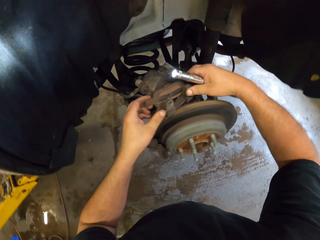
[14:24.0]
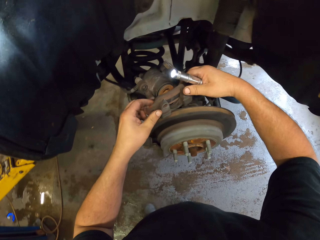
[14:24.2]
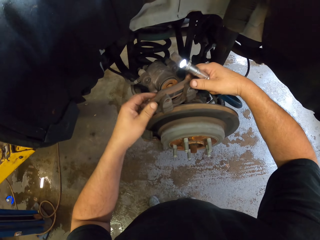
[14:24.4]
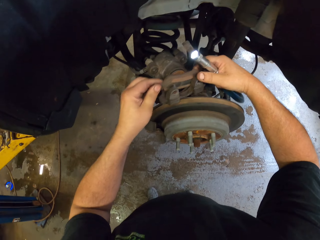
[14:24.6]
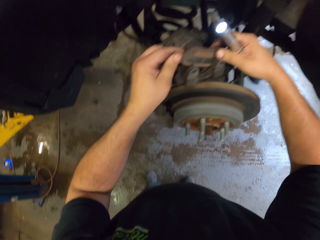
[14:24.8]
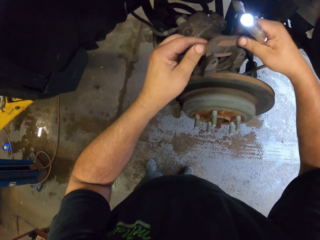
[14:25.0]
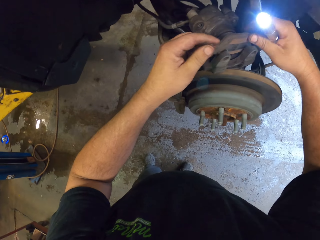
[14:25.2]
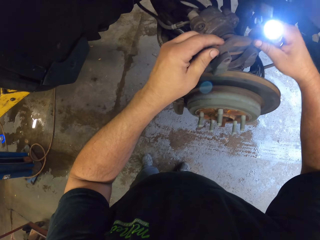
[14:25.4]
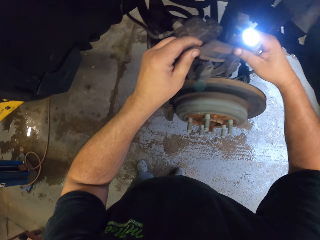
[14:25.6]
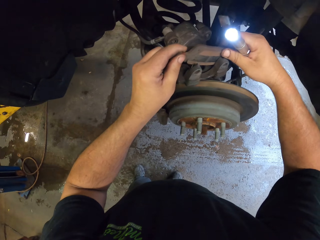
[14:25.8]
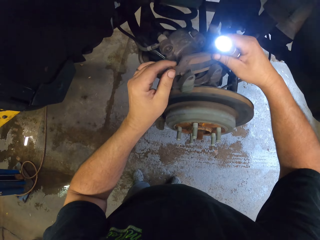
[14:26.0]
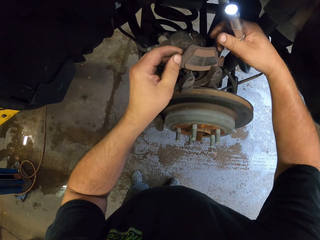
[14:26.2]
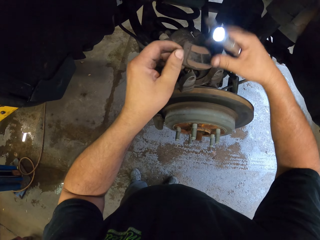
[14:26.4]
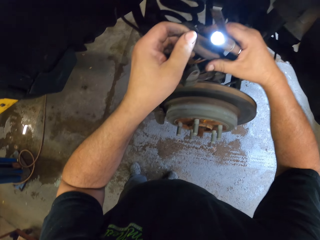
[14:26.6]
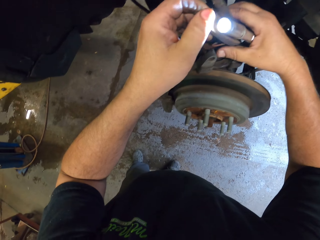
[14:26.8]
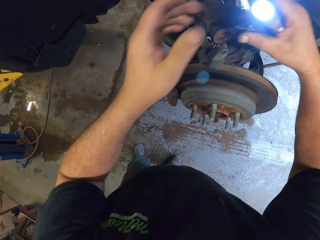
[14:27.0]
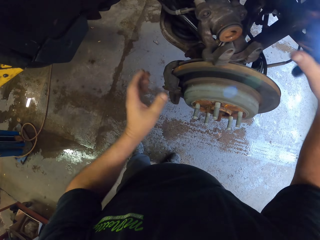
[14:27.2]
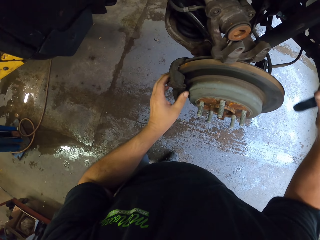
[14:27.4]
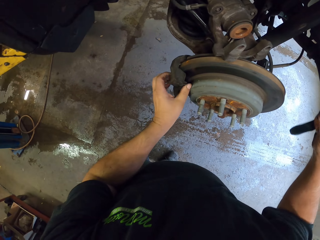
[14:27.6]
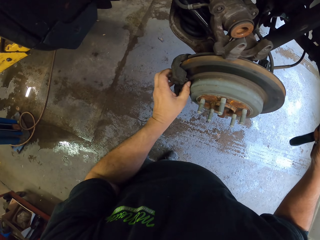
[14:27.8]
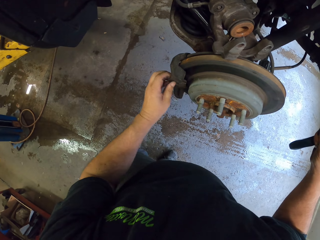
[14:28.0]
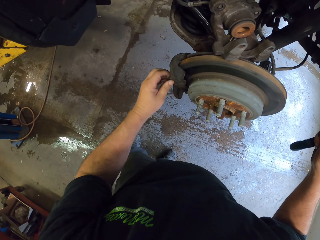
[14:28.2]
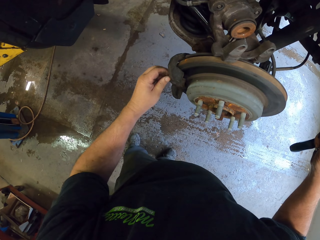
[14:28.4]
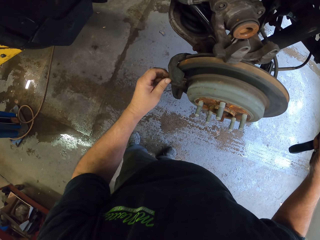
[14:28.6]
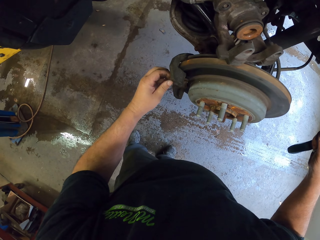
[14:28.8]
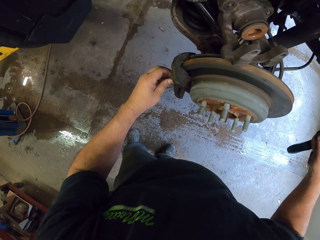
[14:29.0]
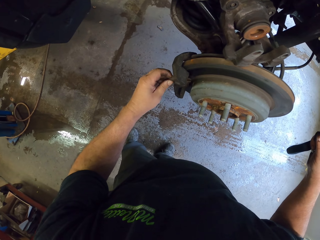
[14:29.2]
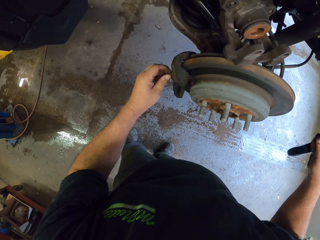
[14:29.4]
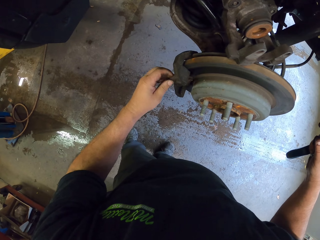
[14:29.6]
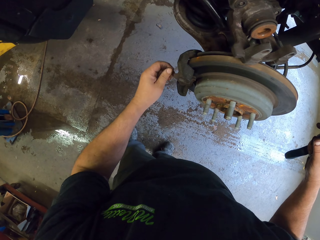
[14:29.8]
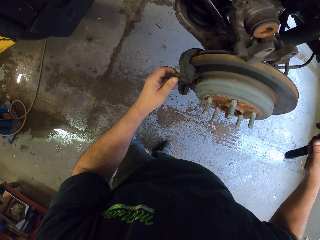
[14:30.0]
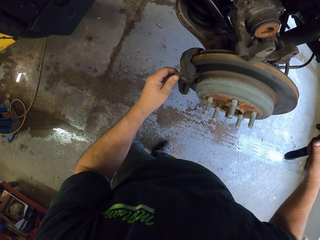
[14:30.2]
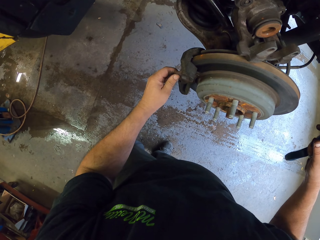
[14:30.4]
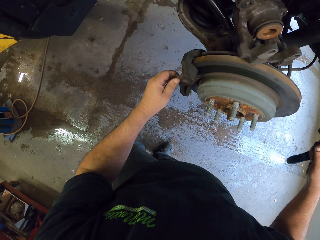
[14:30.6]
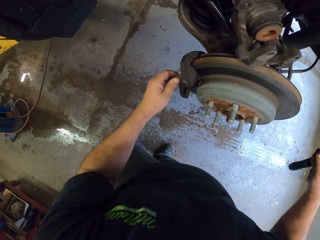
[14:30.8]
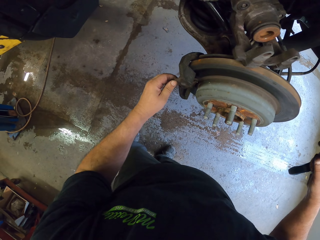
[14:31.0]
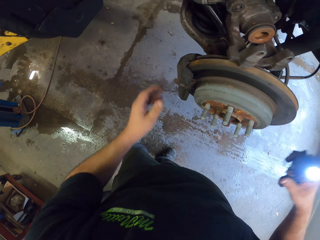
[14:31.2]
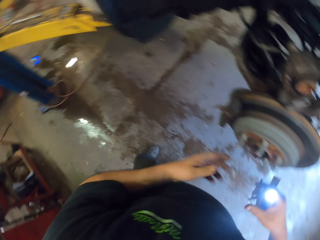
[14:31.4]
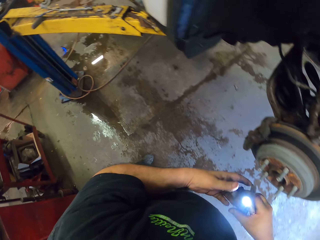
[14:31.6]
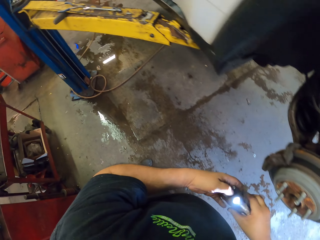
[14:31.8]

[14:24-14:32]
The camera wearer puts something on the car brake. They remove a metal from the car brake.

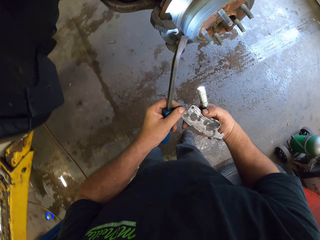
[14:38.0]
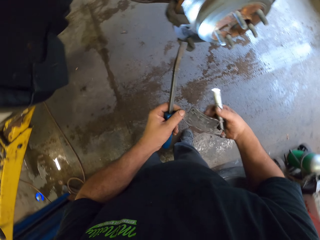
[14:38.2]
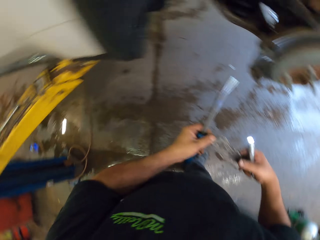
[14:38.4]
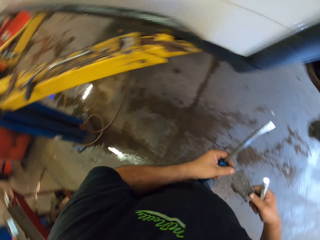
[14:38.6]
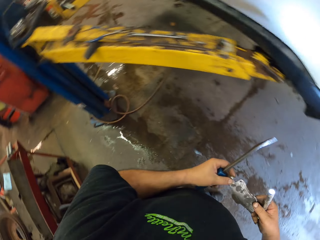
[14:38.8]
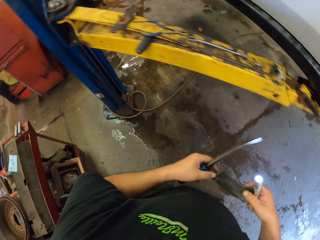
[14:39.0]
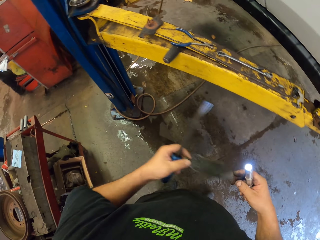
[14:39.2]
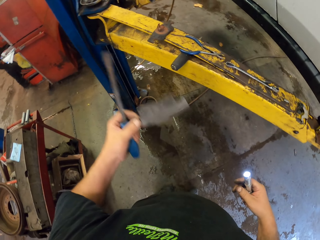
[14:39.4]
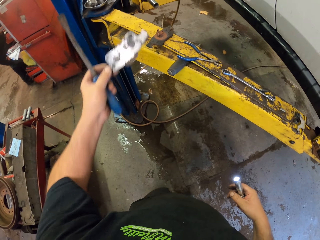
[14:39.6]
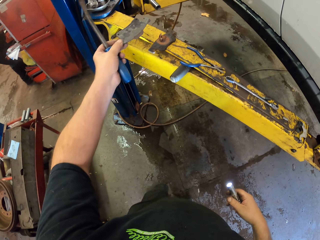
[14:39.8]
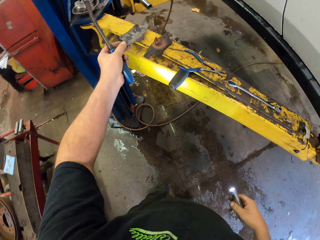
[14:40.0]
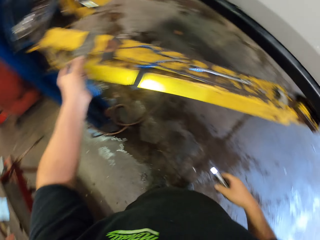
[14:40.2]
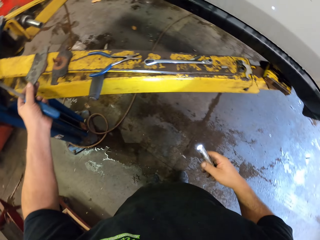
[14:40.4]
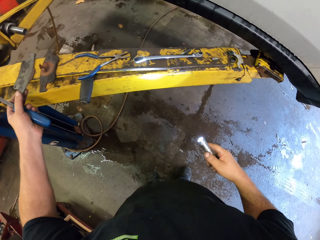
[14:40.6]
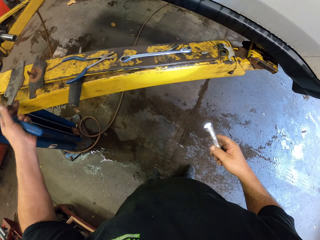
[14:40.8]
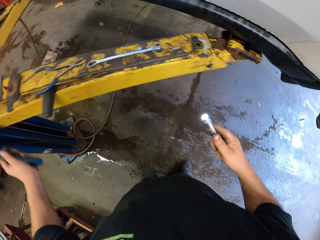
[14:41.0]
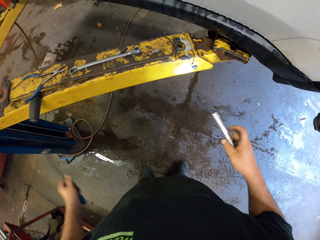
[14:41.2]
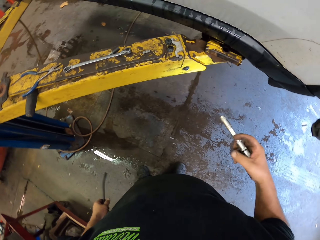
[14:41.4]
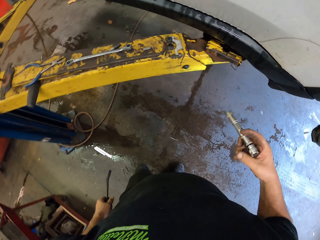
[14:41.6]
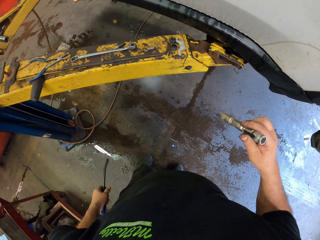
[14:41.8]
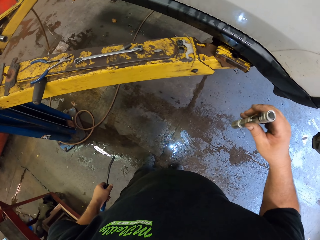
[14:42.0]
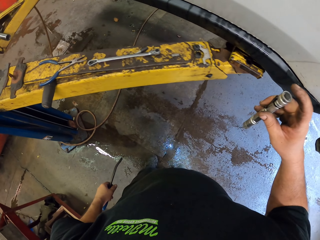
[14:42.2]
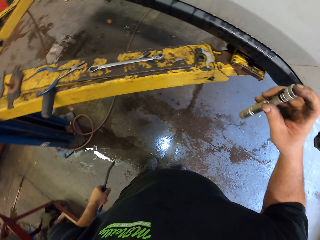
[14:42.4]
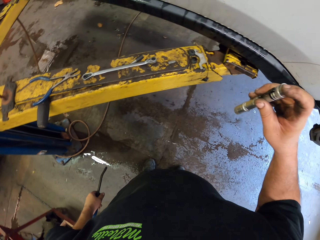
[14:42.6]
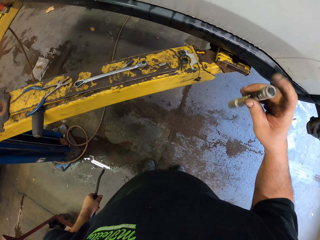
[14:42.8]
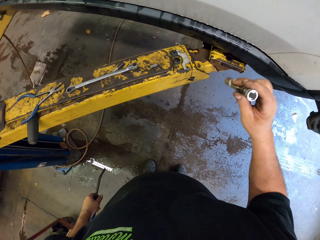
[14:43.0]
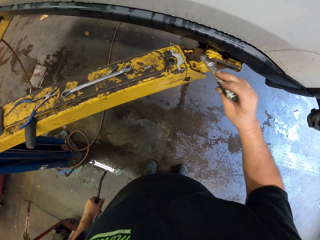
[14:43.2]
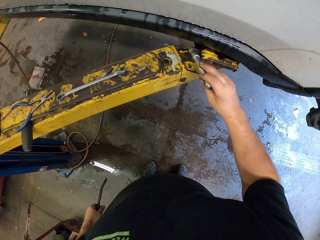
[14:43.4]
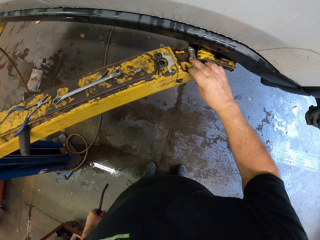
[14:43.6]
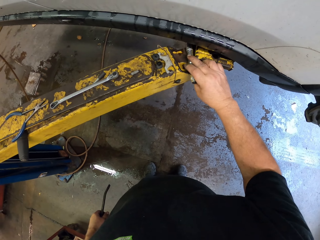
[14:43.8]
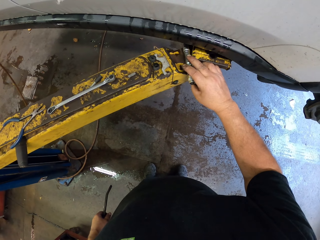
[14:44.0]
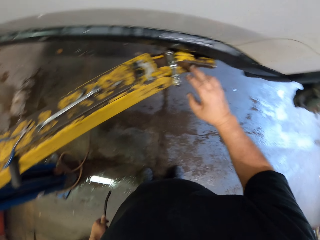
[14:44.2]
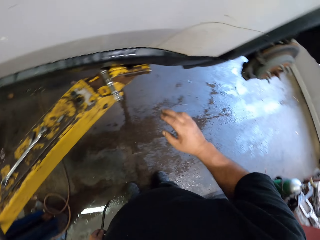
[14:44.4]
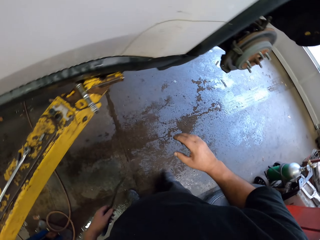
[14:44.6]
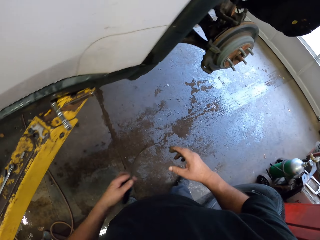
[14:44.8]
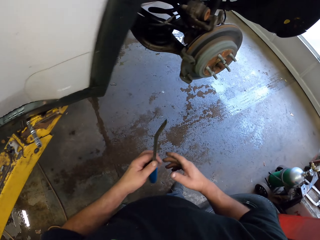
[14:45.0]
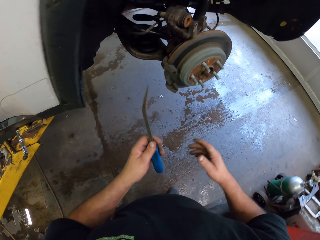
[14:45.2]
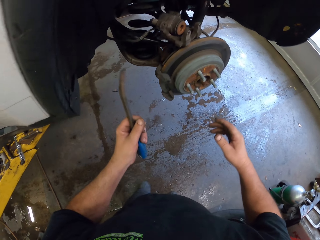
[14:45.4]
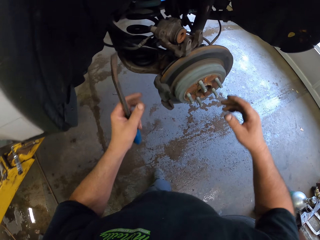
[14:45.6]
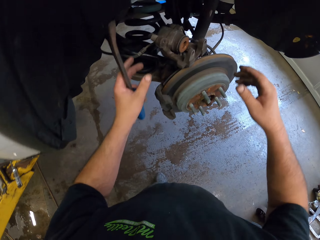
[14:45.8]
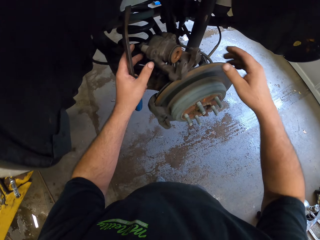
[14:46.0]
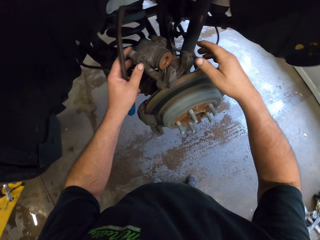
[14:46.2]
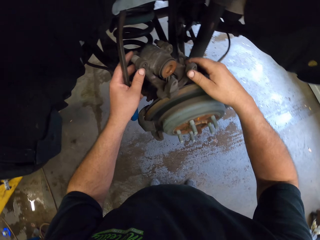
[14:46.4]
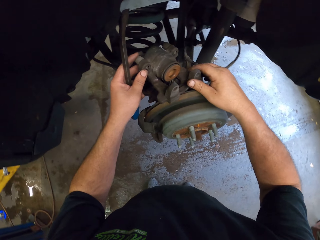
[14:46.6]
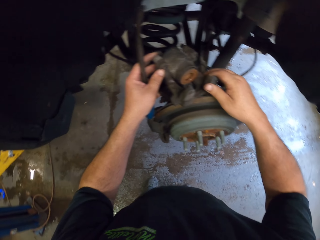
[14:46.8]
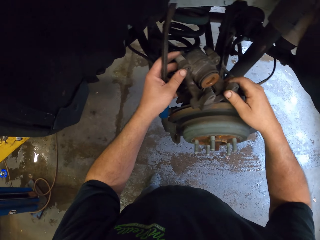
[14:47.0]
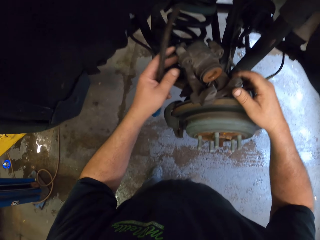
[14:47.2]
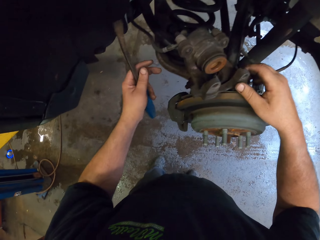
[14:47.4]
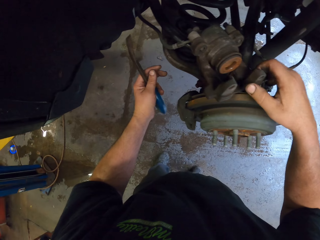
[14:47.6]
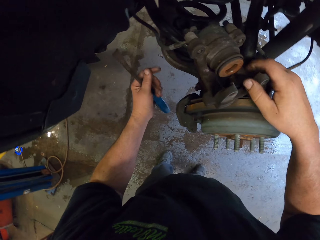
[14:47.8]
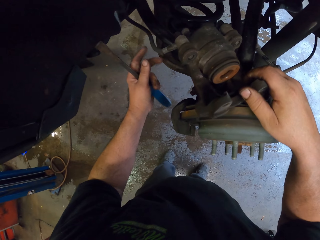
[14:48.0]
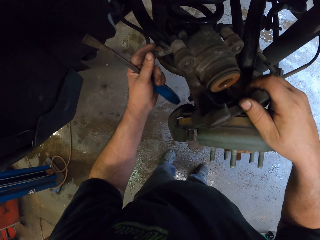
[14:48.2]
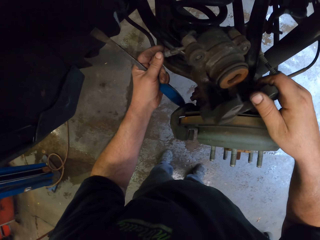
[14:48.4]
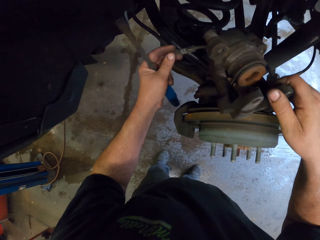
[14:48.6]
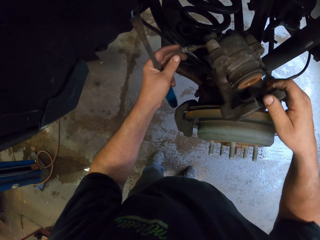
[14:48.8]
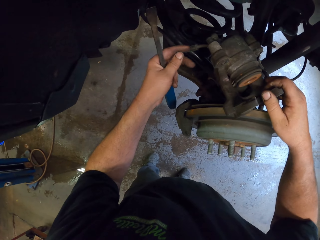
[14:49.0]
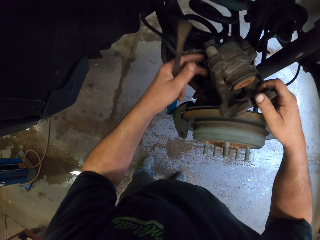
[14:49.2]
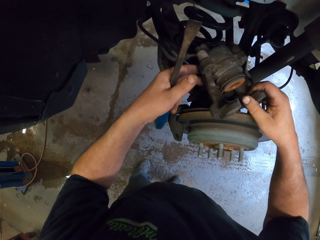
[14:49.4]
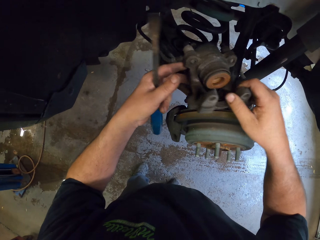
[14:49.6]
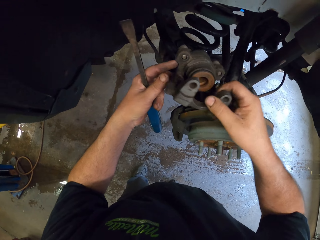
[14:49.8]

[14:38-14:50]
The camera wearer removes the part of the car brake. They place the part of the car brake on the metal rod. They turn the torch off. They place the torch on the metal rod.
